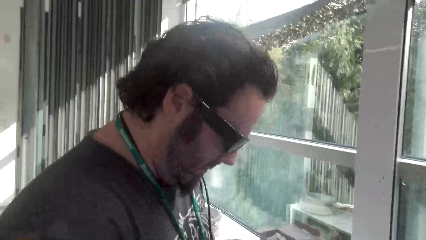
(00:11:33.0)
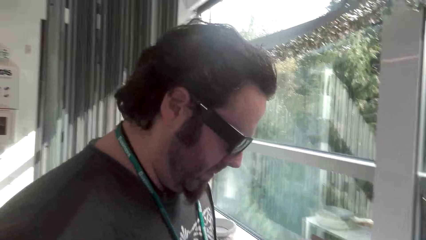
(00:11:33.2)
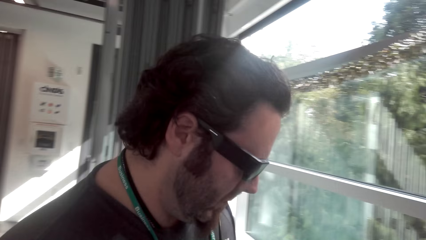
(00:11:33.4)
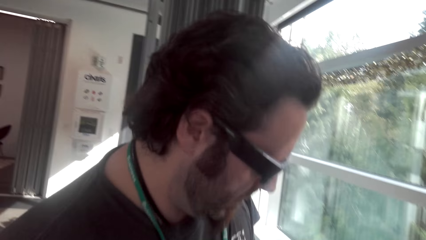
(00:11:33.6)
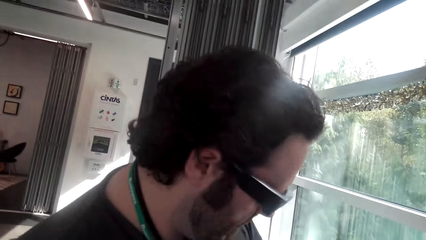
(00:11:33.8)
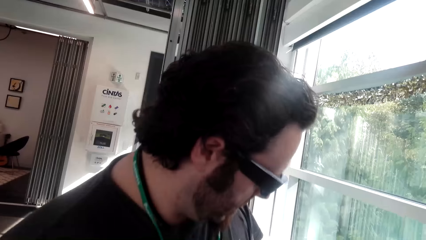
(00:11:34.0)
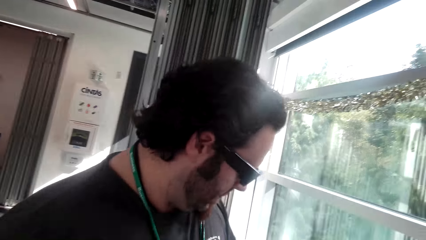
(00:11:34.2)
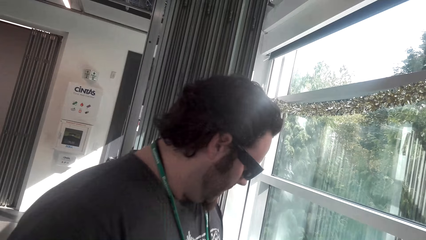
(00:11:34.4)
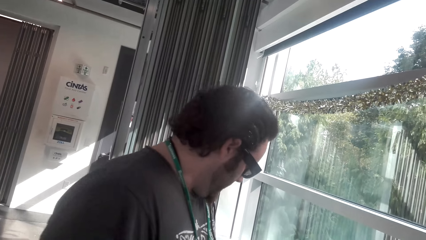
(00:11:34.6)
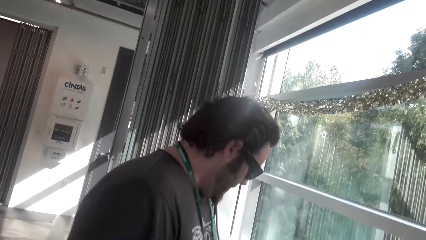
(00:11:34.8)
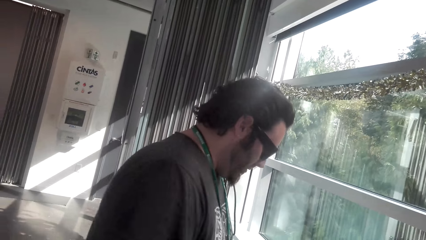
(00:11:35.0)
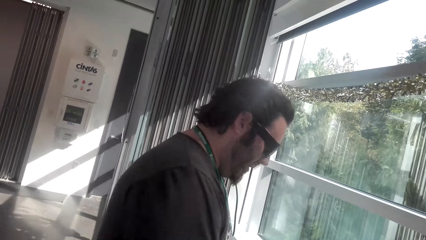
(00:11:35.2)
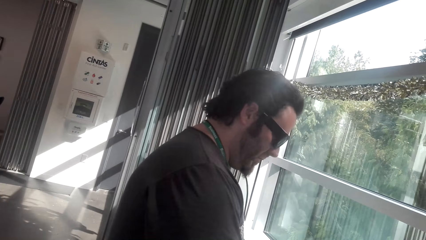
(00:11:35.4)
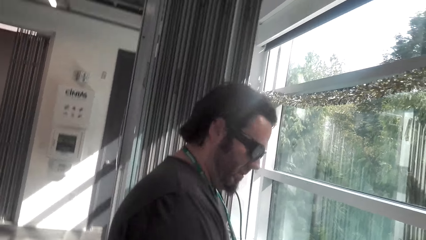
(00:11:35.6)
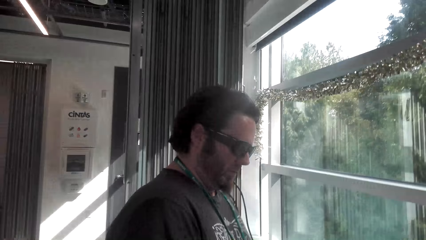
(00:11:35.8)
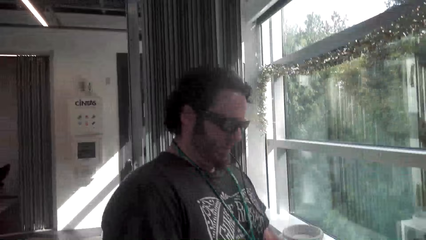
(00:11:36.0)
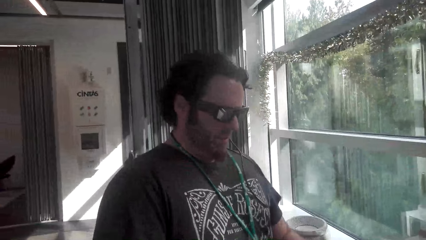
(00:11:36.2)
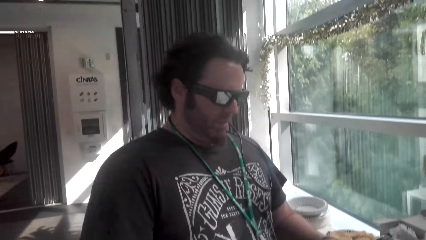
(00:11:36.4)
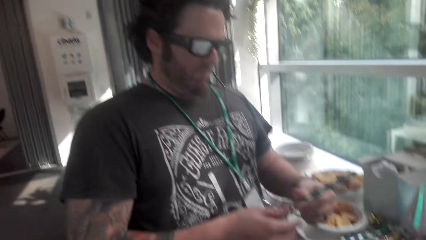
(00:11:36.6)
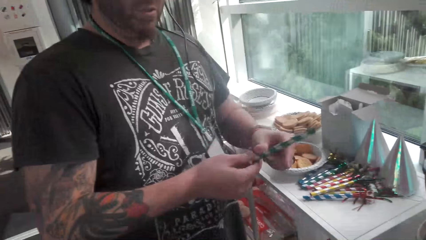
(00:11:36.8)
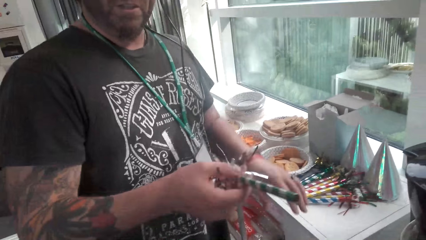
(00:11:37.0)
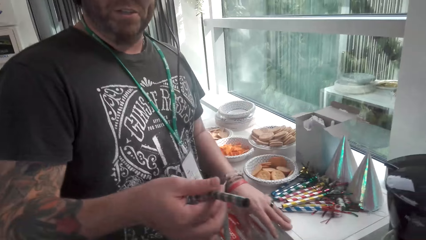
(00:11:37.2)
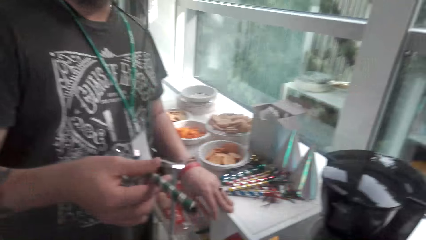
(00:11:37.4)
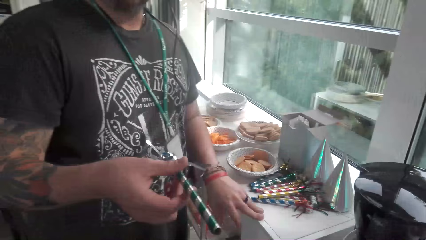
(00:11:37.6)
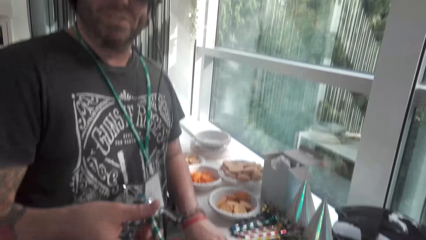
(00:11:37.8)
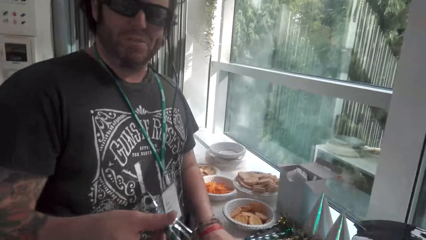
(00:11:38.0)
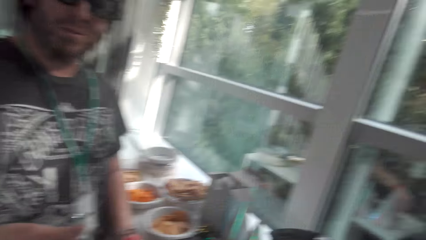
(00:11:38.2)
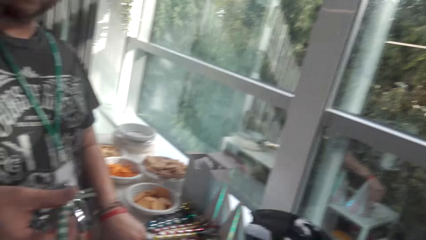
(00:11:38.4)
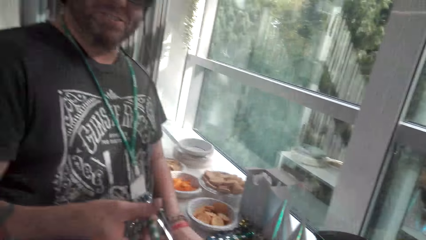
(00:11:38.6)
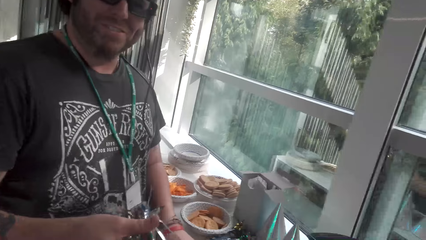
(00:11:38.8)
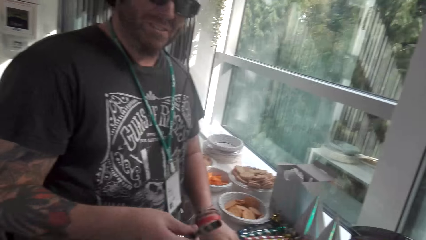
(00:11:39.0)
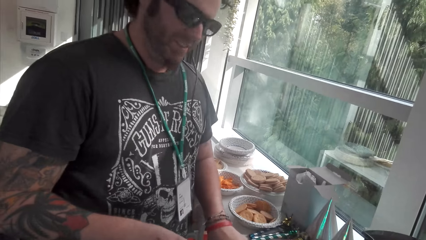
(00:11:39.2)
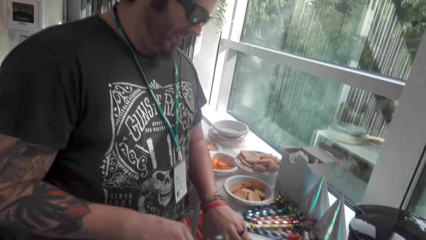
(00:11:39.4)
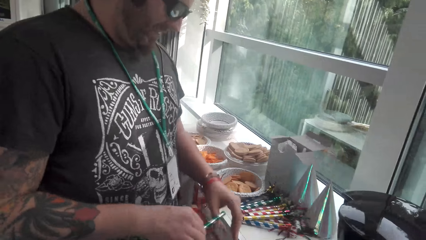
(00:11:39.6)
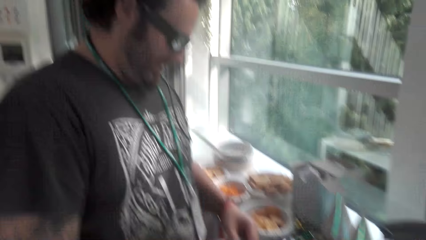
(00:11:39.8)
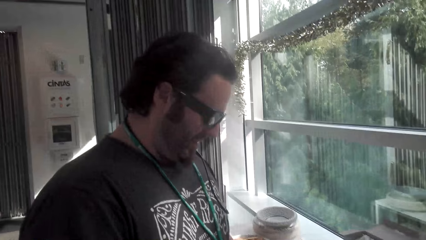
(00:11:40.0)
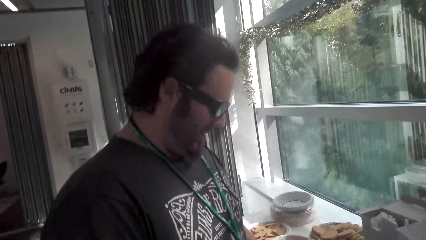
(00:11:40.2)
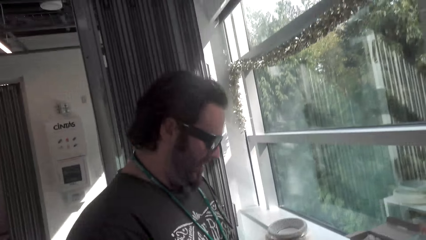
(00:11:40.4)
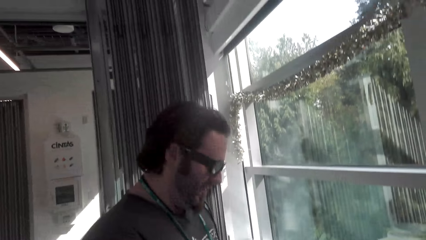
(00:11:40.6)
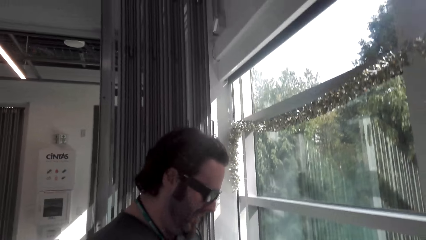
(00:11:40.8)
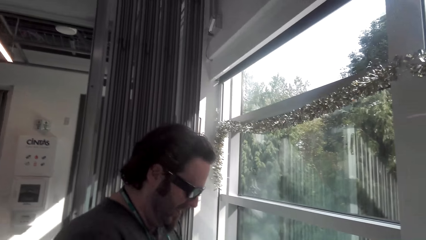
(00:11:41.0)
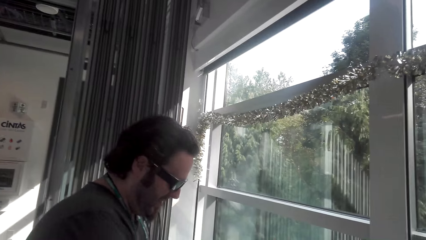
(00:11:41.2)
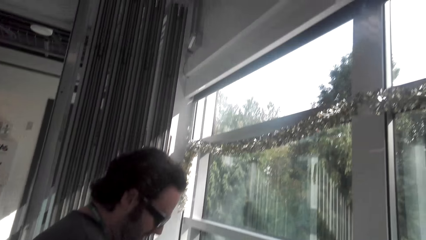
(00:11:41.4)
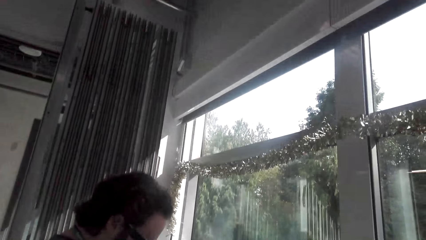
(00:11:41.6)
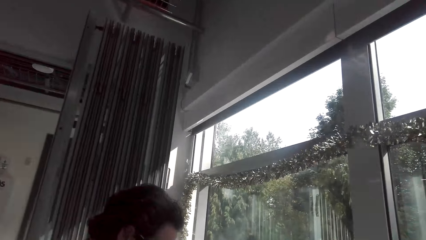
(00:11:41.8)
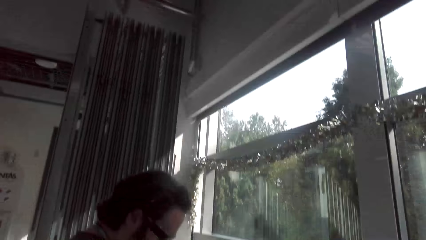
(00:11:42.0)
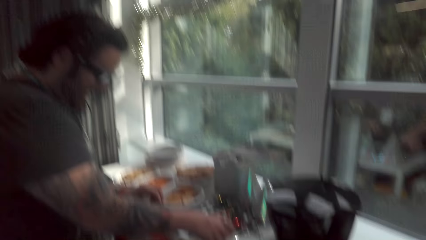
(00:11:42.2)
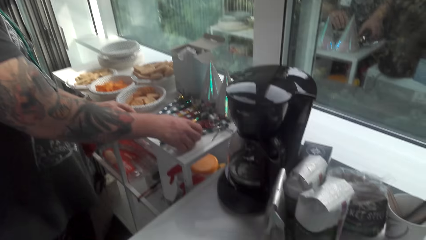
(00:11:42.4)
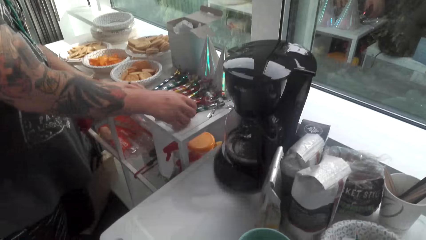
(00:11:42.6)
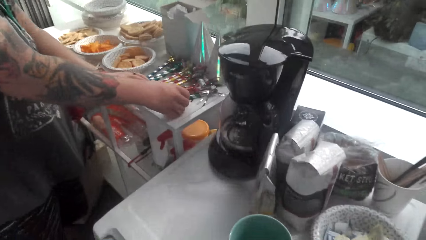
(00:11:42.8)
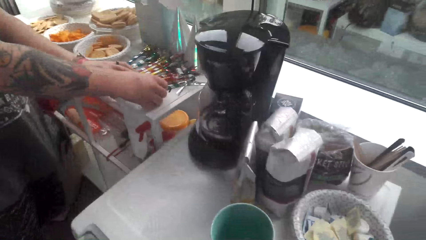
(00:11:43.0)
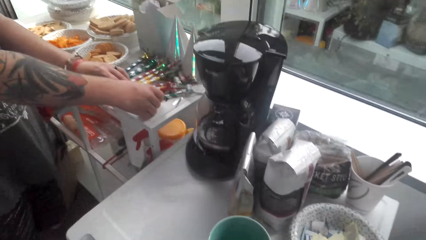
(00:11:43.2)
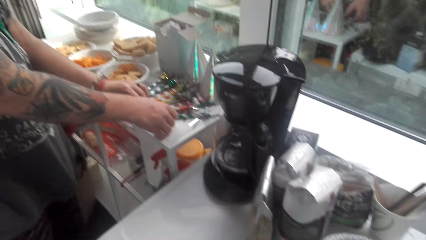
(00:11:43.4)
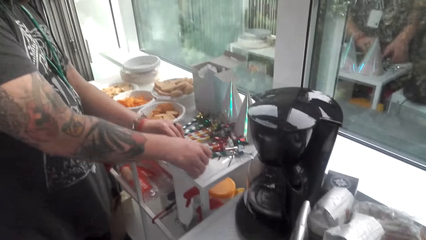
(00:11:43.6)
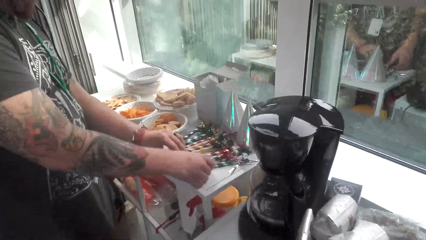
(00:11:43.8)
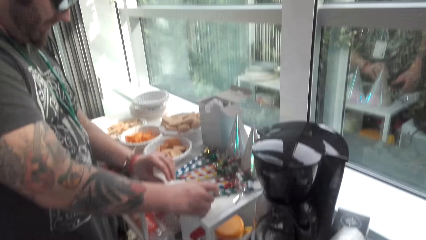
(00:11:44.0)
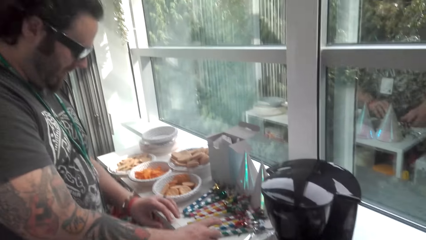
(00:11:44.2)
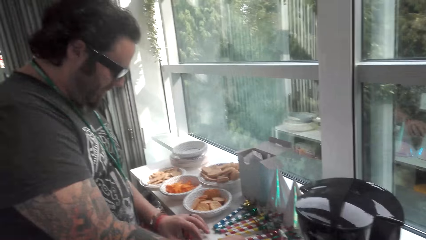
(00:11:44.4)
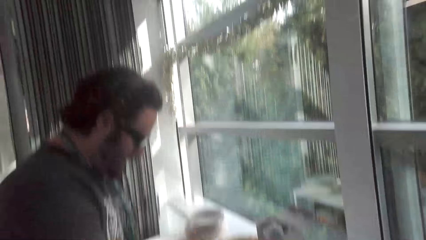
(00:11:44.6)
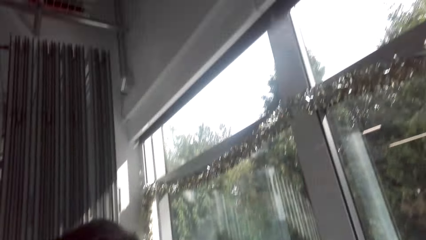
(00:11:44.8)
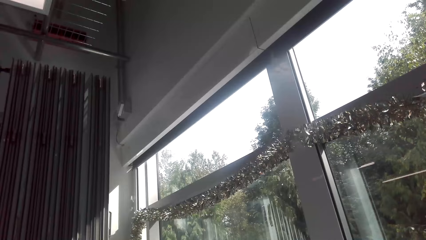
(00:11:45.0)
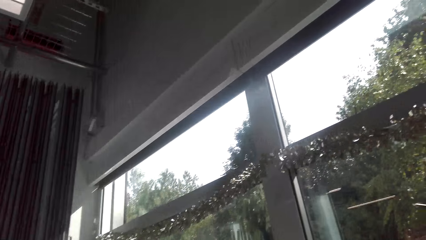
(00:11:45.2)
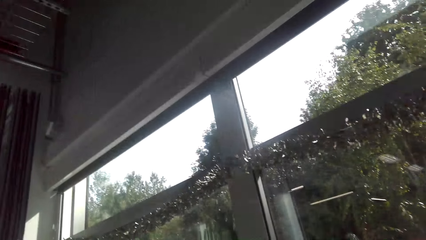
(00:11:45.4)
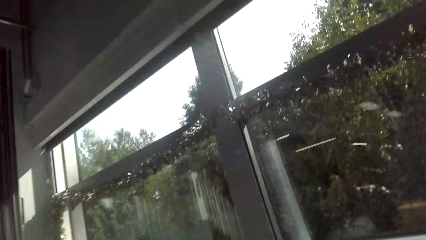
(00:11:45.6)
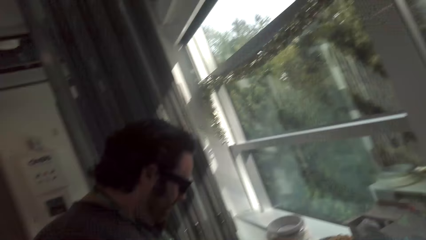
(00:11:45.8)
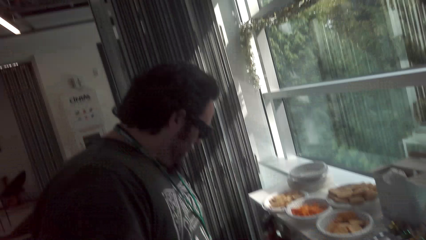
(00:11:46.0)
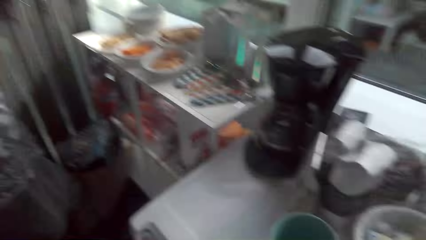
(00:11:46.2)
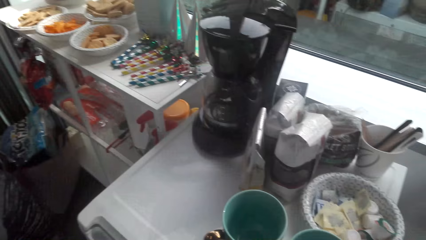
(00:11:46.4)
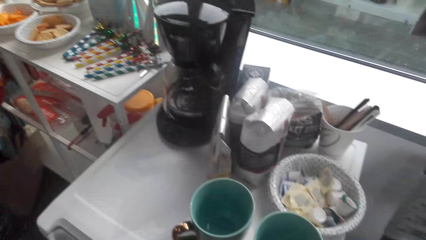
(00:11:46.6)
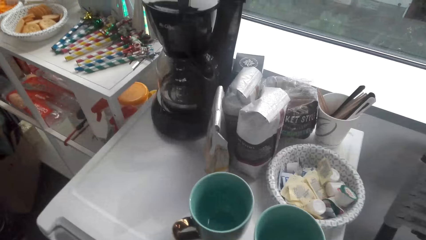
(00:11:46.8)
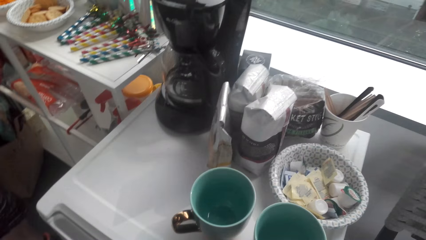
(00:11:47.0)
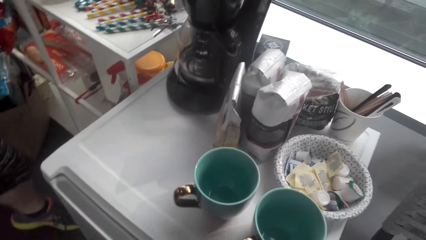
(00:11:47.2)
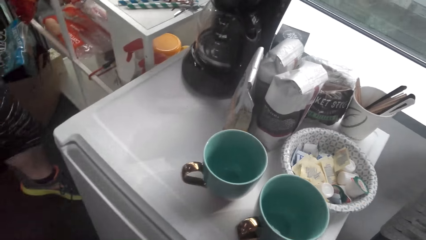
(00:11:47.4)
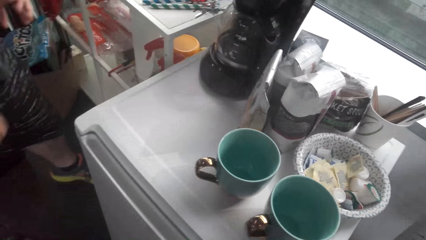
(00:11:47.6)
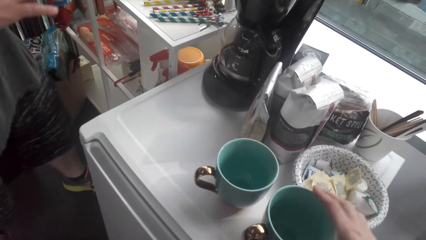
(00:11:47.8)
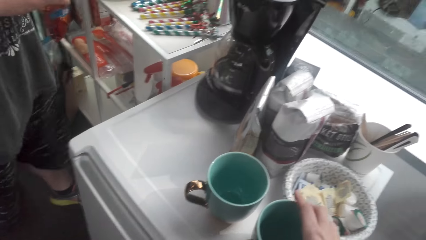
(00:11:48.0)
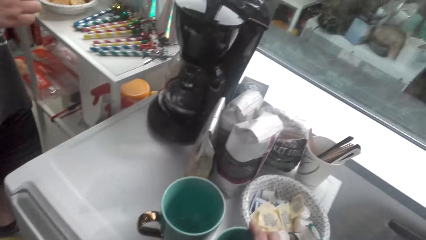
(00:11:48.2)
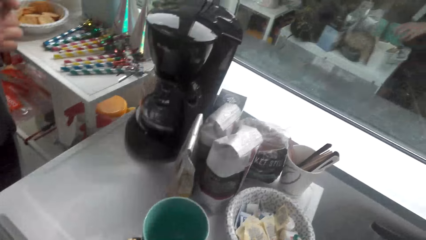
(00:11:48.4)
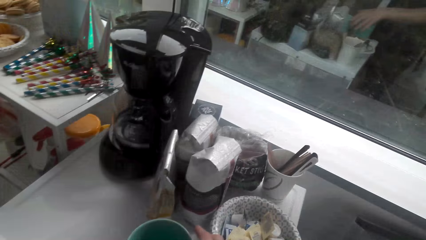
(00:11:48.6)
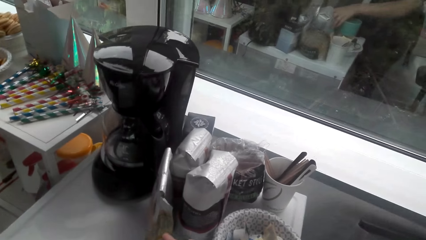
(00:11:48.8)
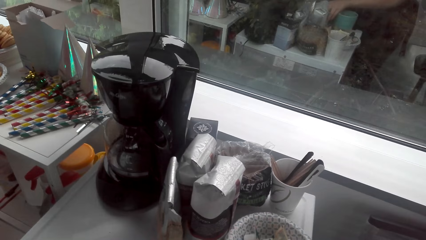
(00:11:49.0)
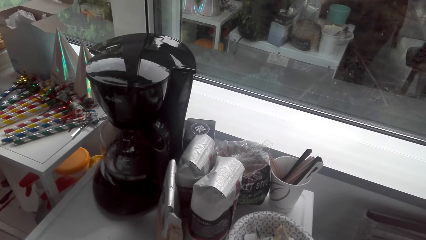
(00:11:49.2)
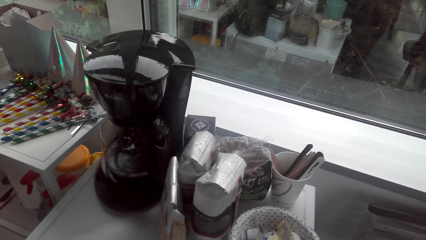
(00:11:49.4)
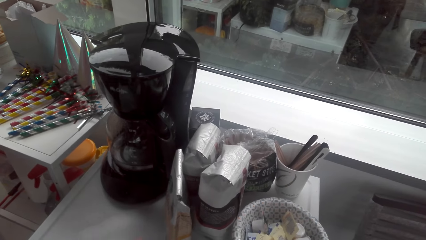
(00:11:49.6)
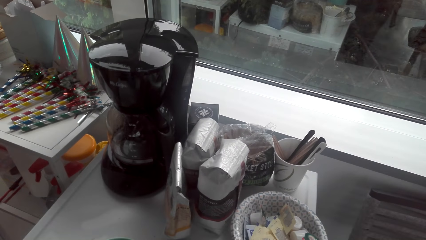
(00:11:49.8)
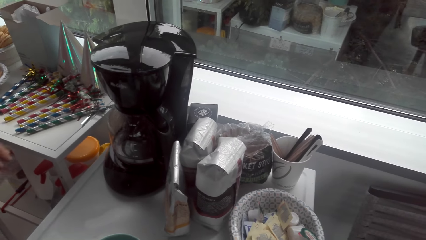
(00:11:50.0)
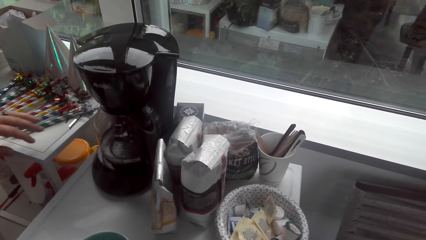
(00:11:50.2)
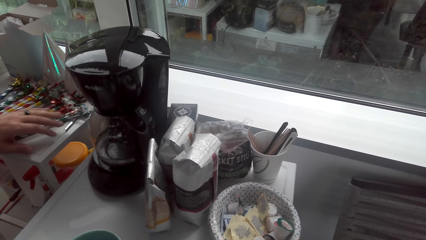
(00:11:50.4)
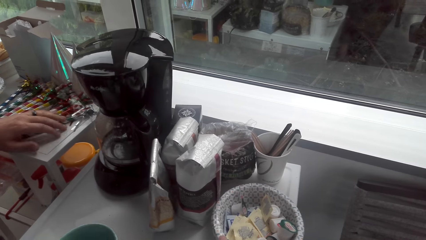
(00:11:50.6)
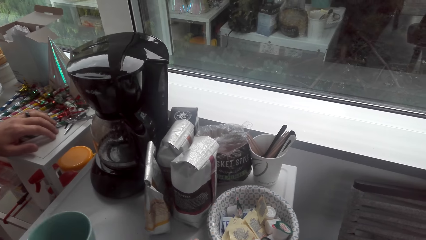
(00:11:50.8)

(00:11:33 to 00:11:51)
The camera wearer prepares tea. The man picks up a party blower. The man gives the camera wearer something. The camera wearer converses with the man. The man puts the party blower down. The camera wearer looks around the house. They converse with the man. They touch a mug.
